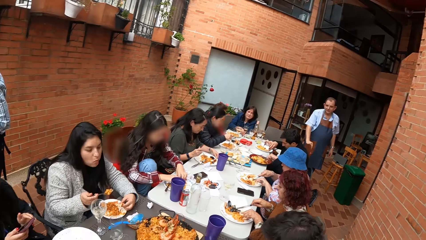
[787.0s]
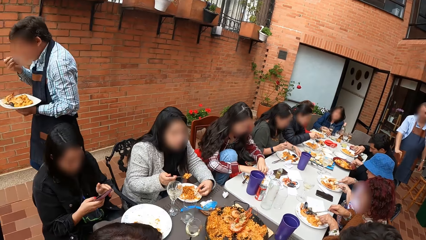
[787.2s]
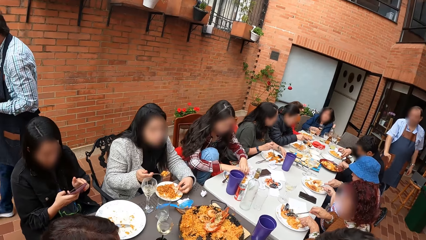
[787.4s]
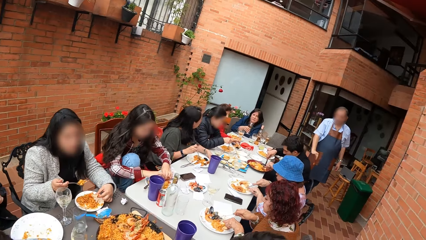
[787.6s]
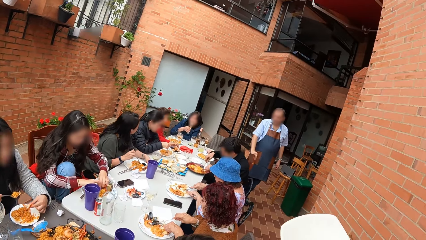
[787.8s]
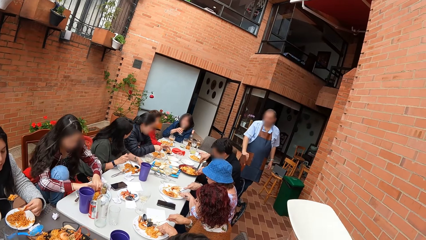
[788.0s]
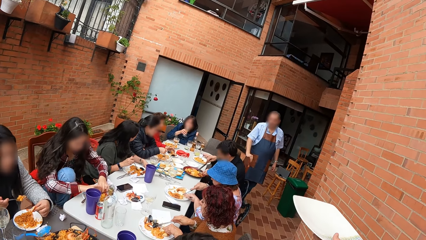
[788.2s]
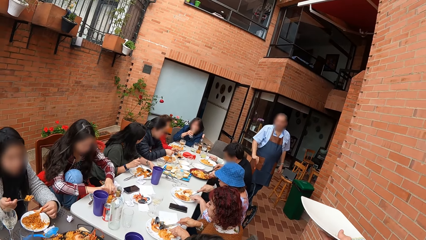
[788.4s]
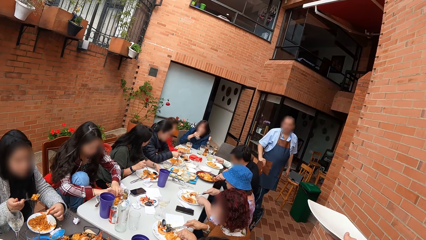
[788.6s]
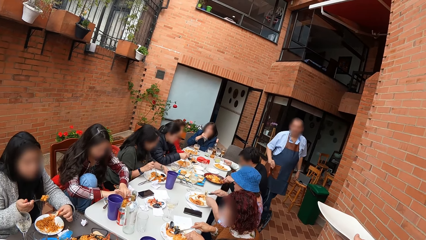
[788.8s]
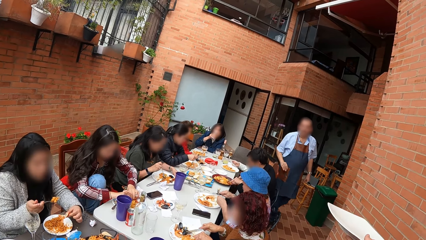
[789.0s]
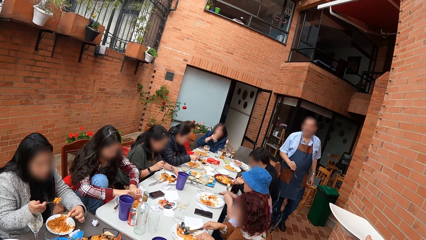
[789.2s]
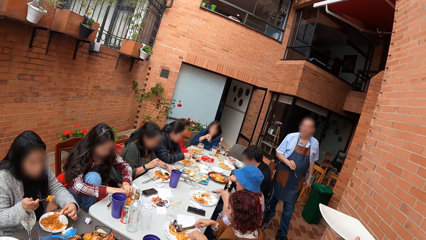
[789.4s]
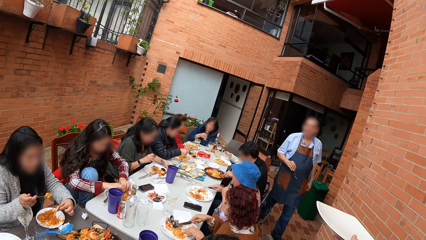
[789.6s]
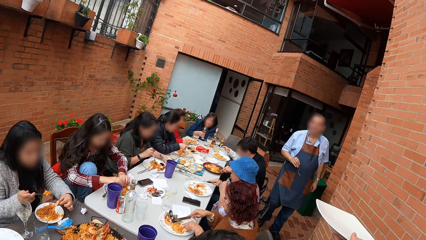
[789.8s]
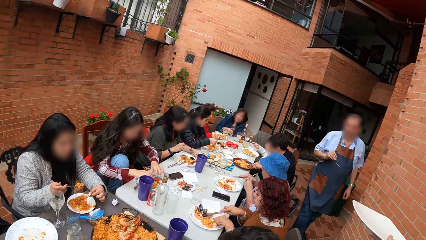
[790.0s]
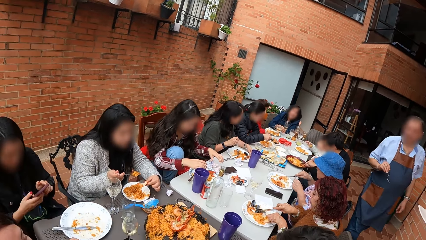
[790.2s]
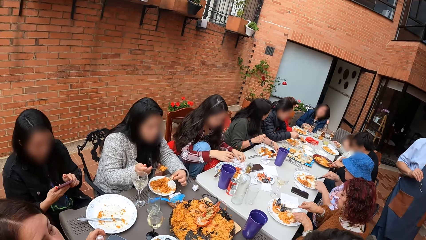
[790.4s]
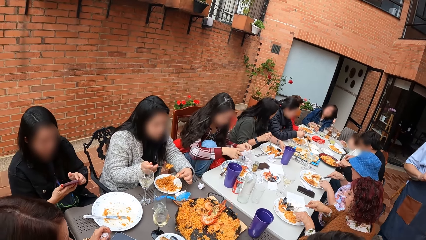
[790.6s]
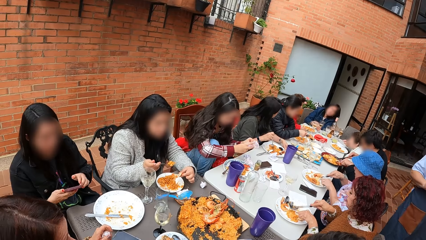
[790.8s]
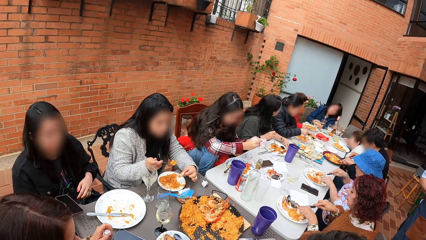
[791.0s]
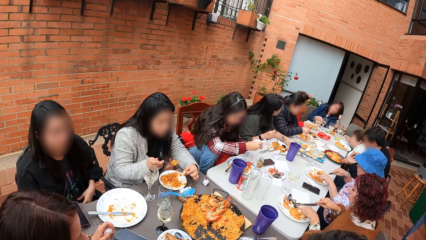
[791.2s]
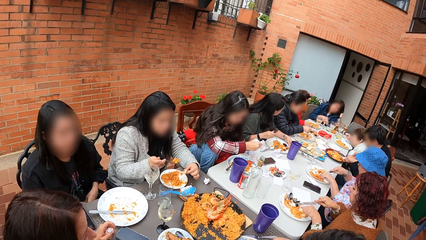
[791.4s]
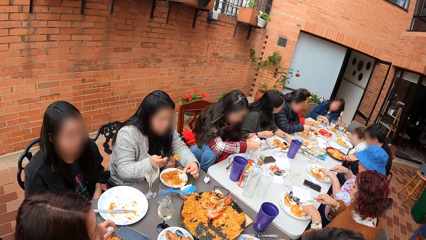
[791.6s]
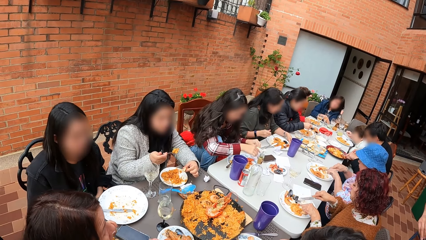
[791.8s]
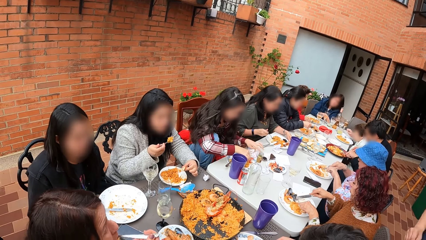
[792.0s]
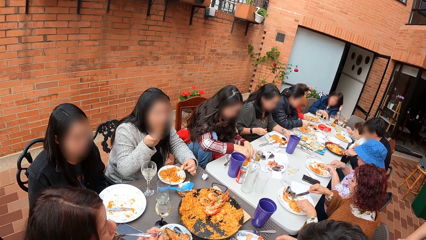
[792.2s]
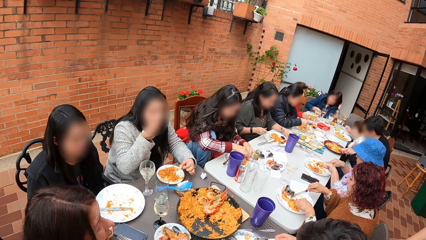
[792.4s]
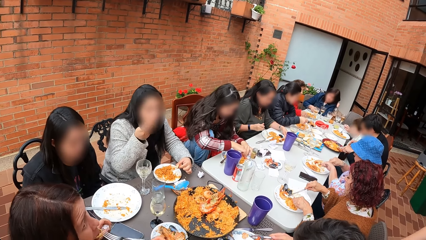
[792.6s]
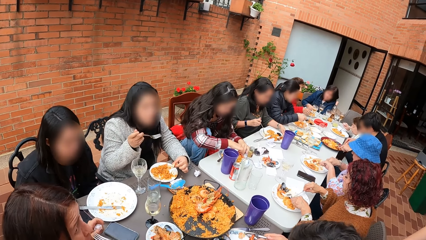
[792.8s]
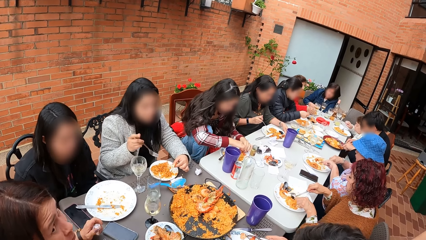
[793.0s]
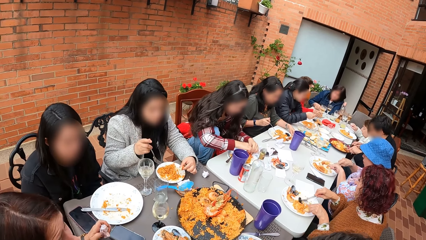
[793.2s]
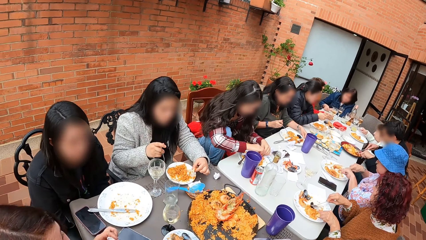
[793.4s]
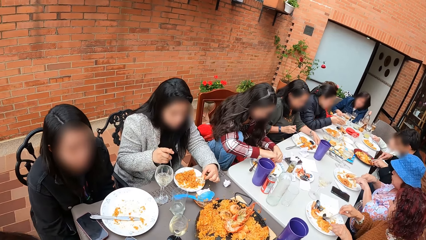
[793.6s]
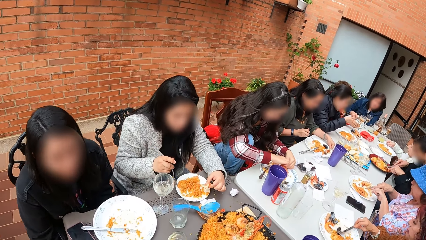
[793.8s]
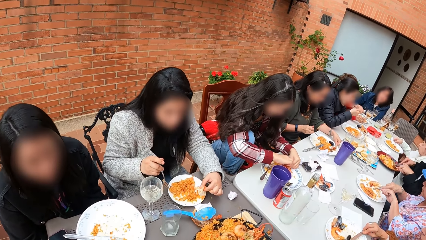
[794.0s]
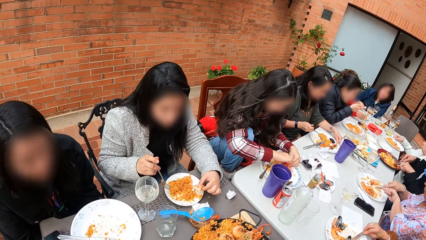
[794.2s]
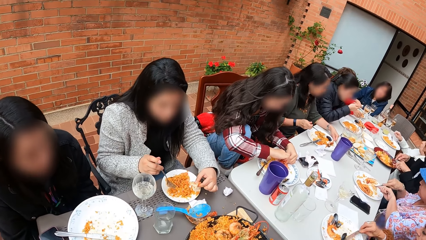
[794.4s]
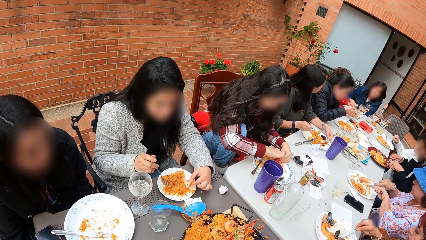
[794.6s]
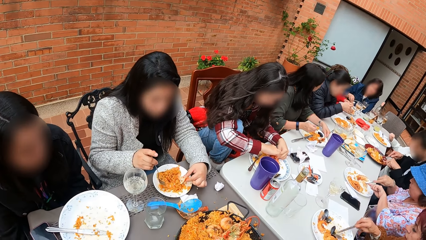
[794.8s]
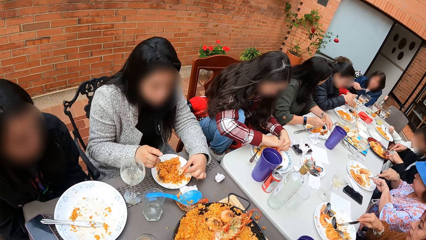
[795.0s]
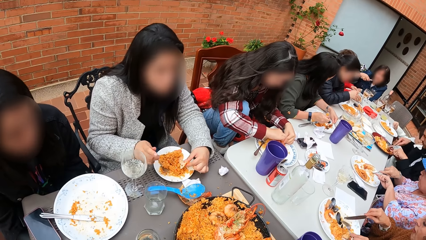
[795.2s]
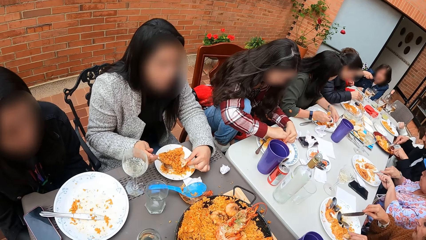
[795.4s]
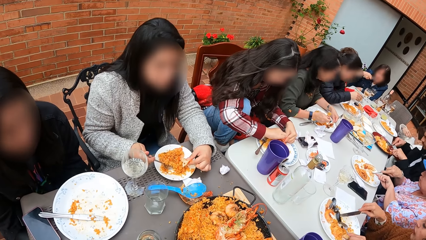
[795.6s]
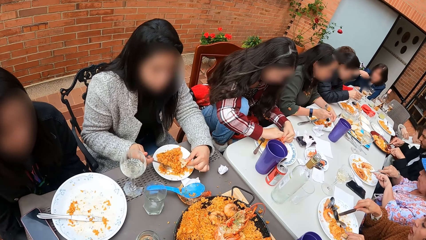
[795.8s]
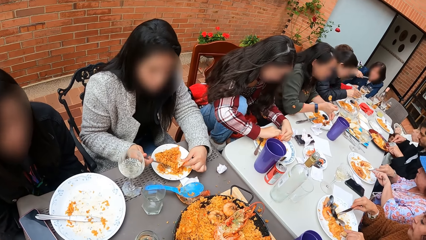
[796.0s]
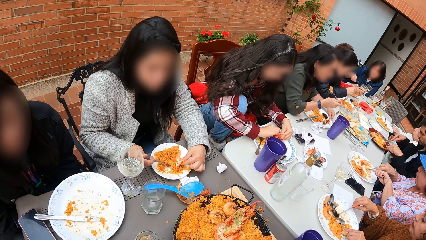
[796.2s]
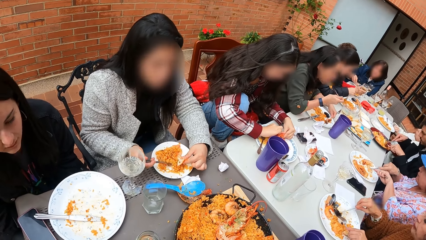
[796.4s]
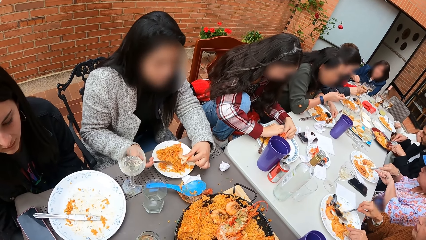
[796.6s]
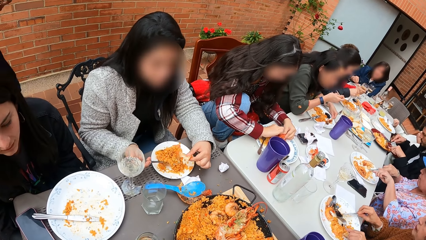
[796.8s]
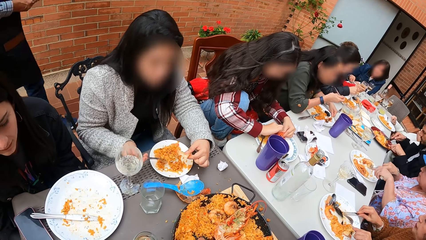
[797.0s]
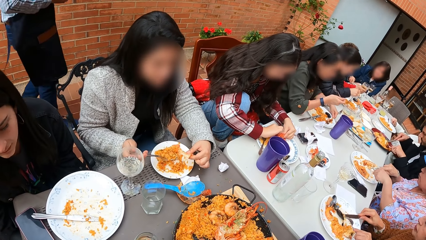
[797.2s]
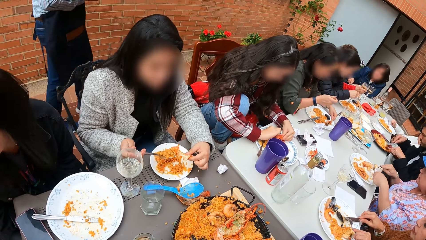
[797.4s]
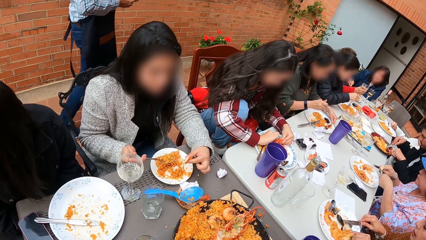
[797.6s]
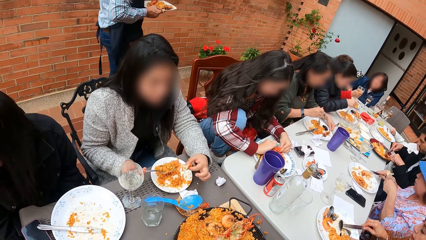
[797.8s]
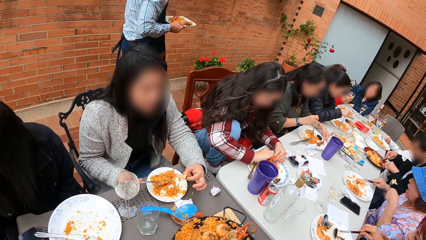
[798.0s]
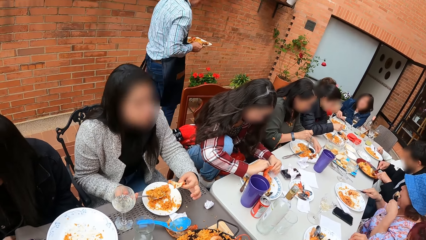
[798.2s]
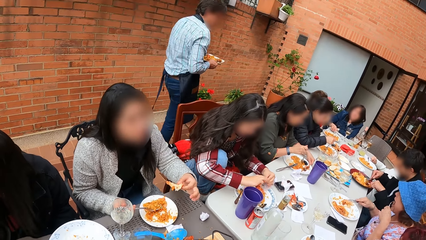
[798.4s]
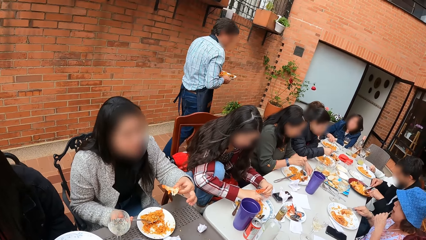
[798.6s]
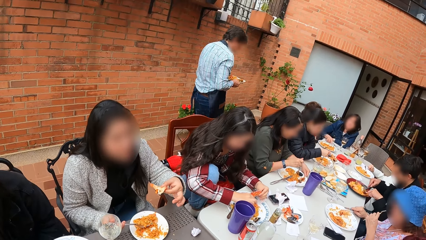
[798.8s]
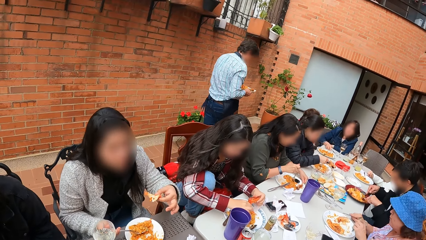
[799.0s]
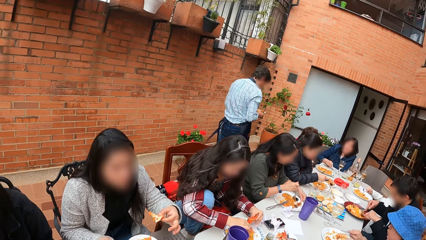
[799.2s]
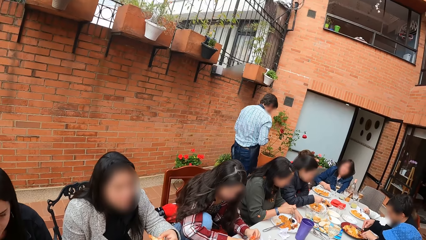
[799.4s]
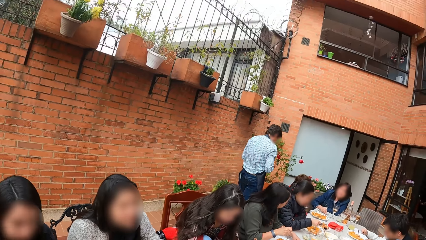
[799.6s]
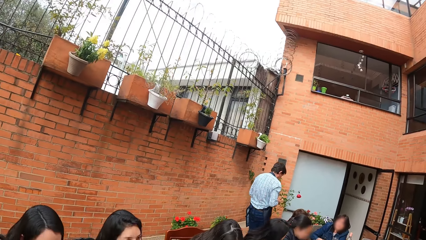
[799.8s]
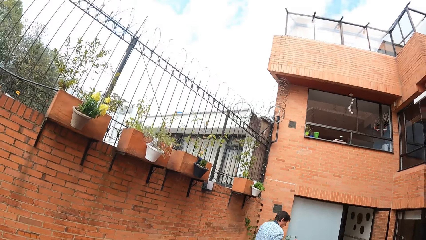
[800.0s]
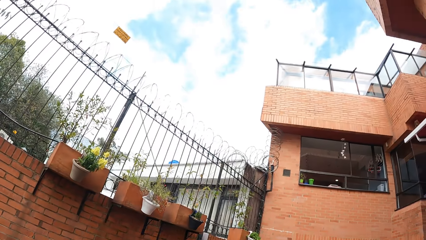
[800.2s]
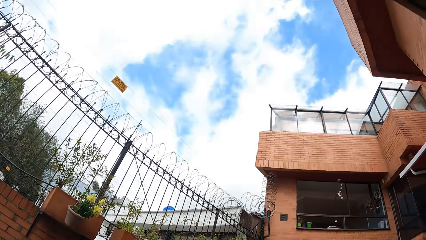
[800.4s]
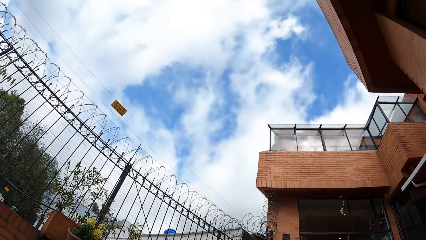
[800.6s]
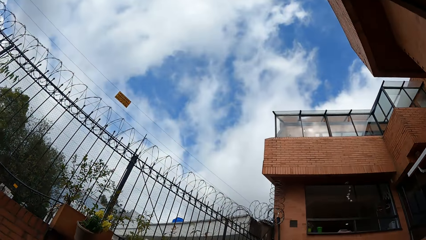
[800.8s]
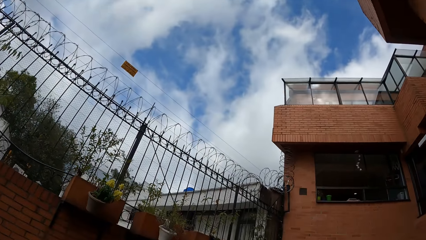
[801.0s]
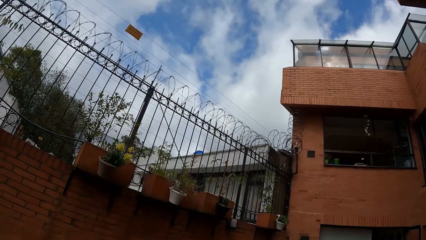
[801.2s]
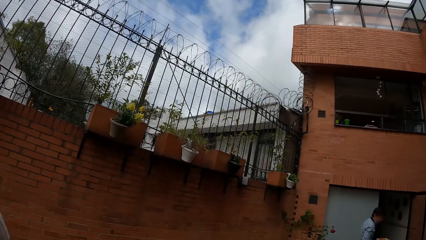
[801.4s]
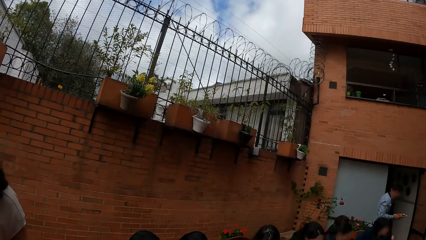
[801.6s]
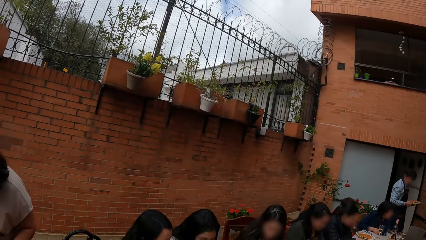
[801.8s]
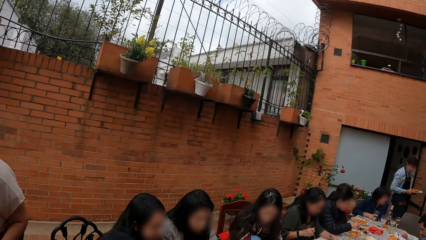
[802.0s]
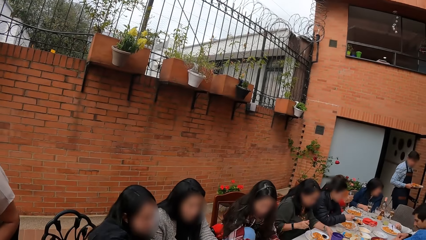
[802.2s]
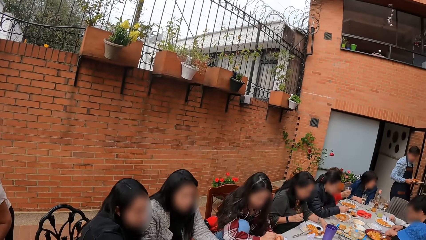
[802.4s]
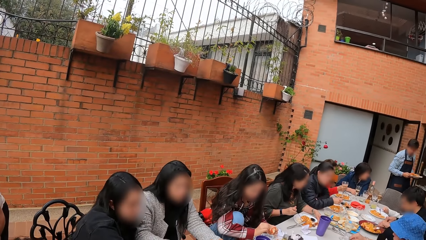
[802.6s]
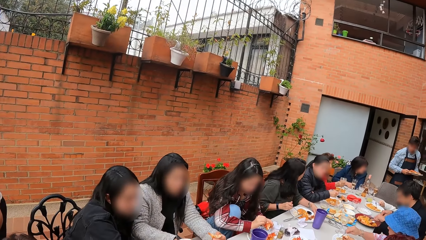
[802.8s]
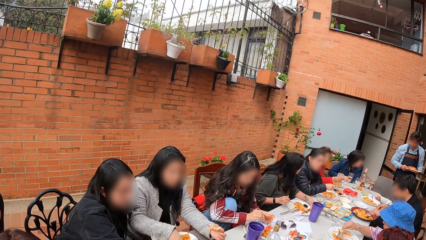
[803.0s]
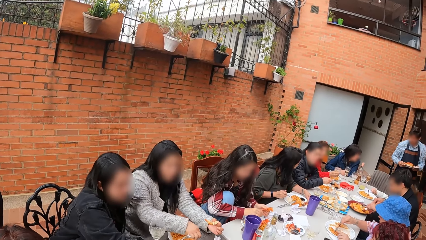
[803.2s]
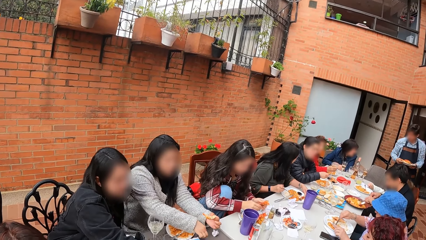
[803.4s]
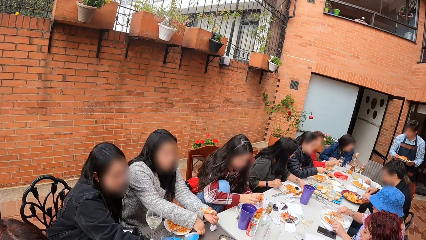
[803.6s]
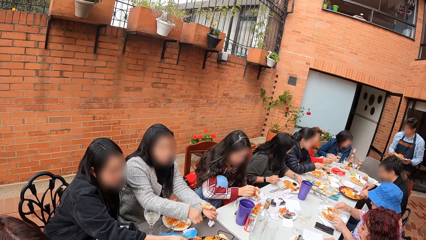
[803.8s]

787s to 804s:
The camera wearer stretches a plate in his right hand towards a wall. He holds the plate. A man walks towards the camera wearer. The camera wearer looks at the food on the table. He looks around the house.
